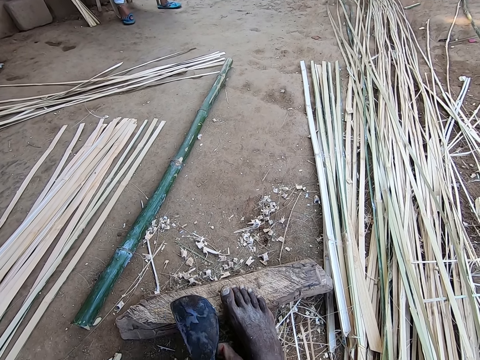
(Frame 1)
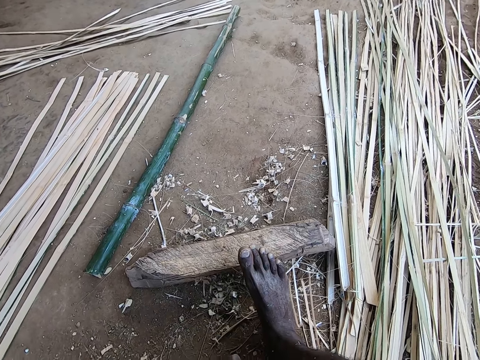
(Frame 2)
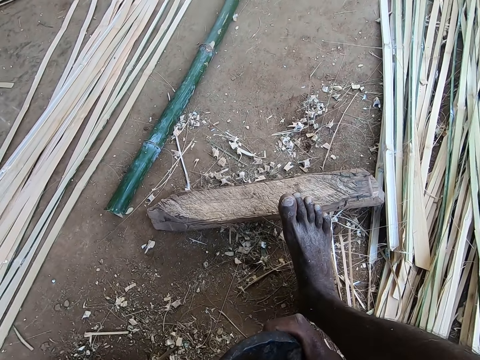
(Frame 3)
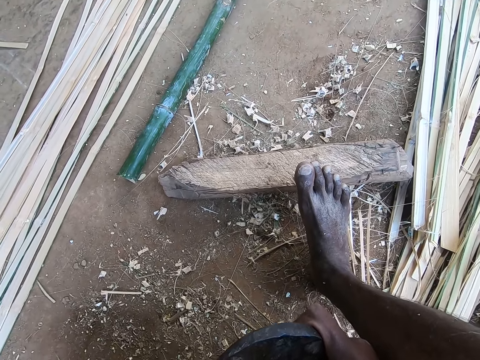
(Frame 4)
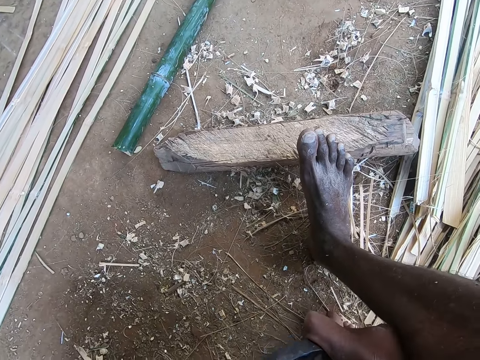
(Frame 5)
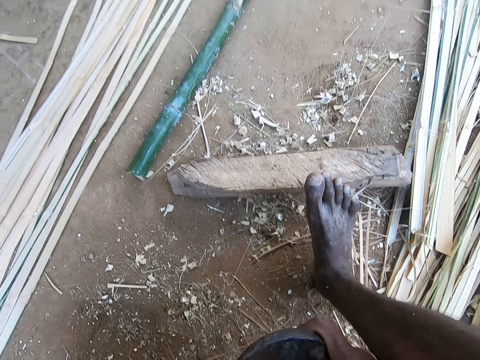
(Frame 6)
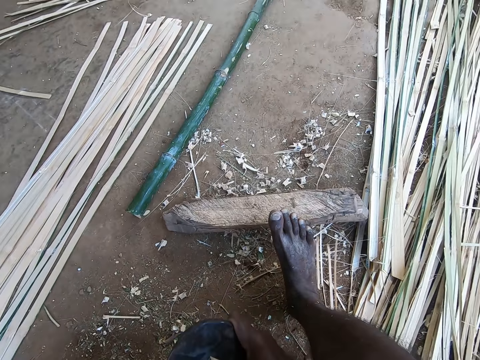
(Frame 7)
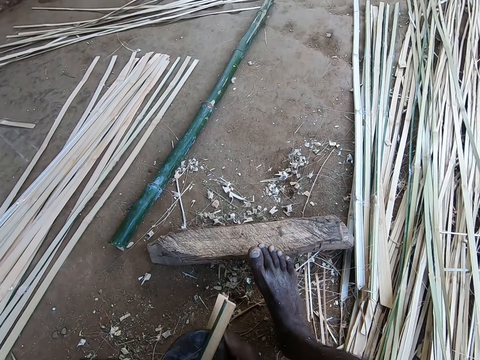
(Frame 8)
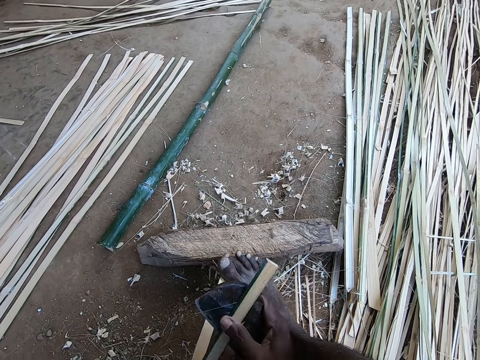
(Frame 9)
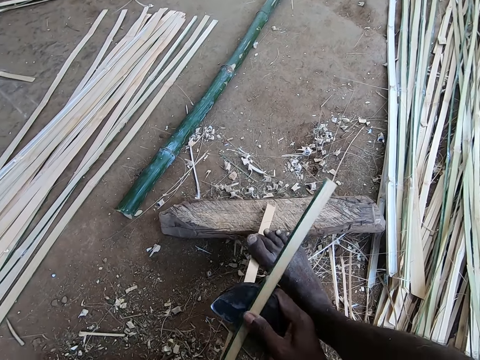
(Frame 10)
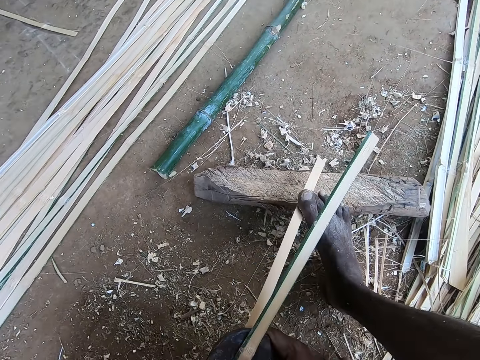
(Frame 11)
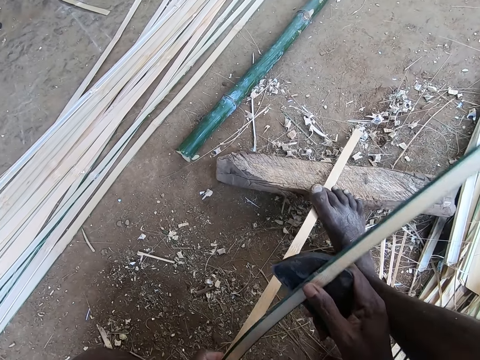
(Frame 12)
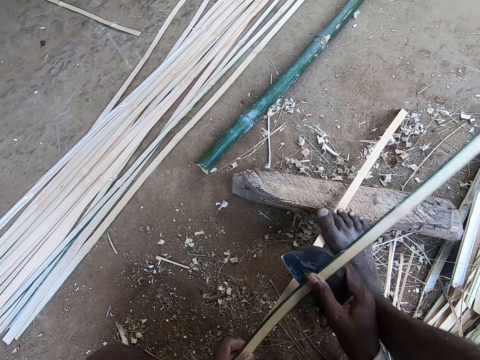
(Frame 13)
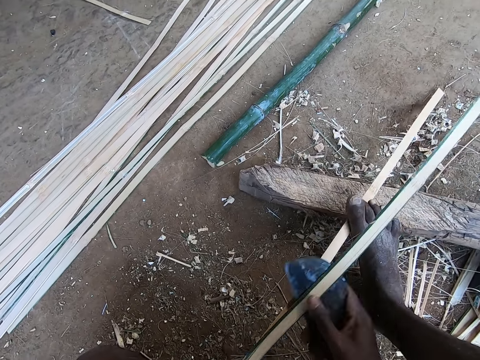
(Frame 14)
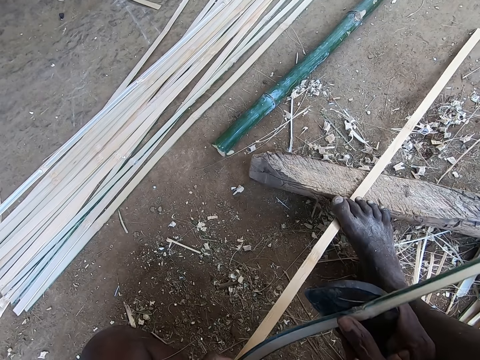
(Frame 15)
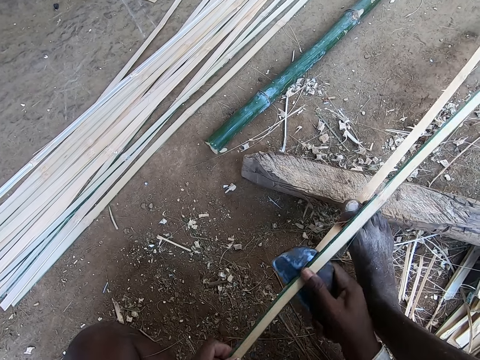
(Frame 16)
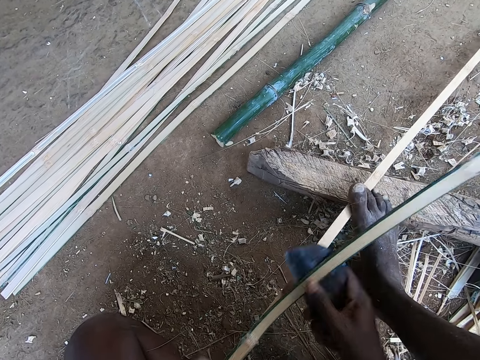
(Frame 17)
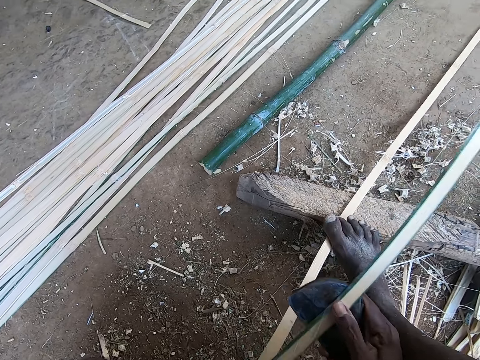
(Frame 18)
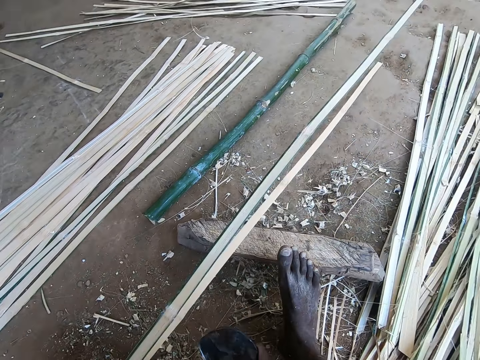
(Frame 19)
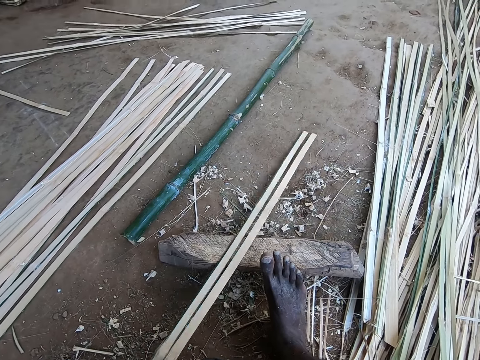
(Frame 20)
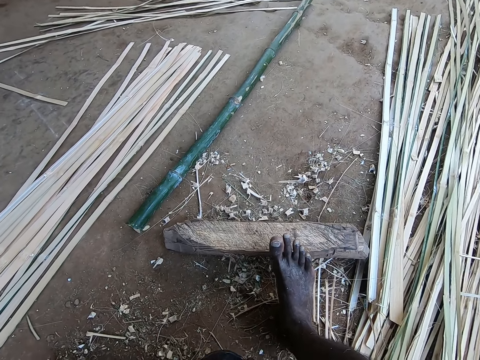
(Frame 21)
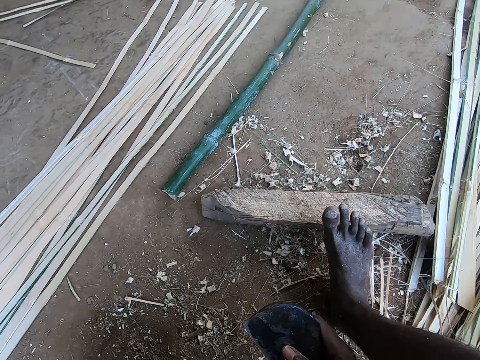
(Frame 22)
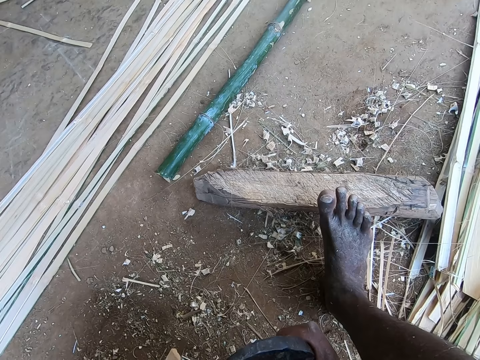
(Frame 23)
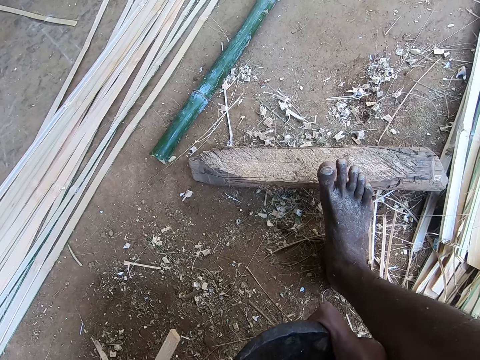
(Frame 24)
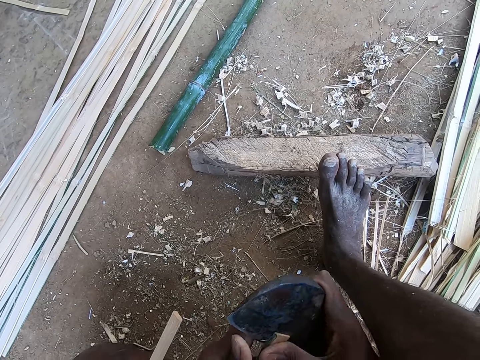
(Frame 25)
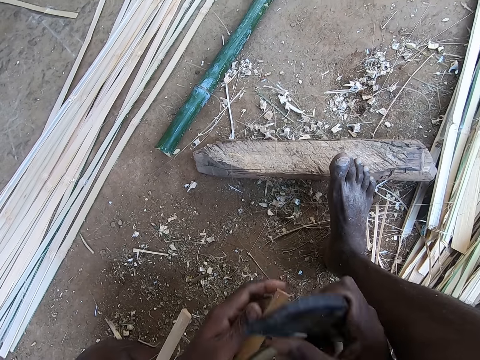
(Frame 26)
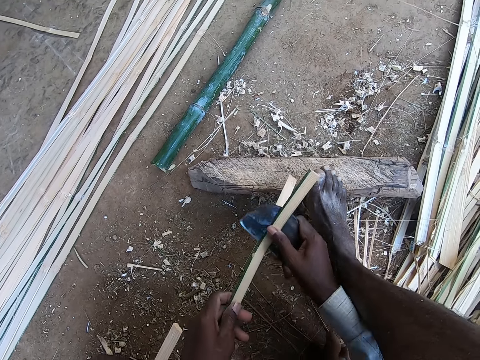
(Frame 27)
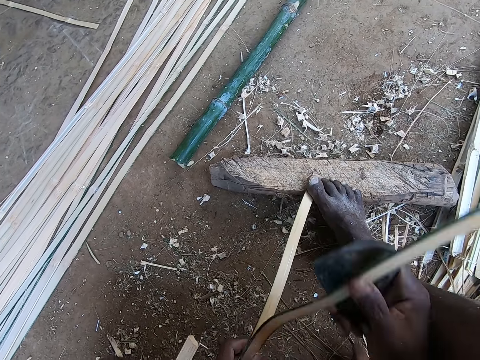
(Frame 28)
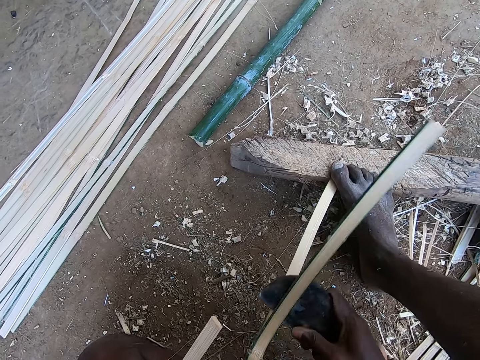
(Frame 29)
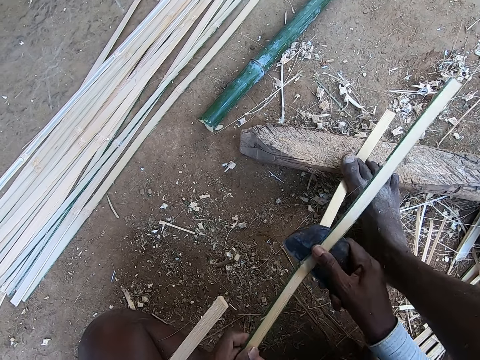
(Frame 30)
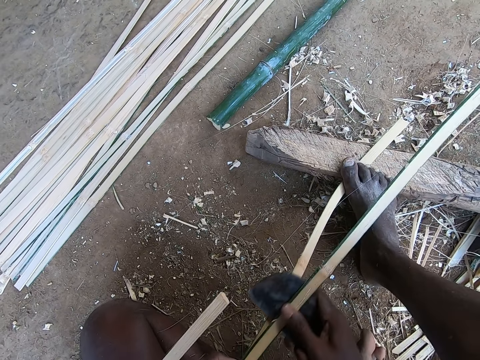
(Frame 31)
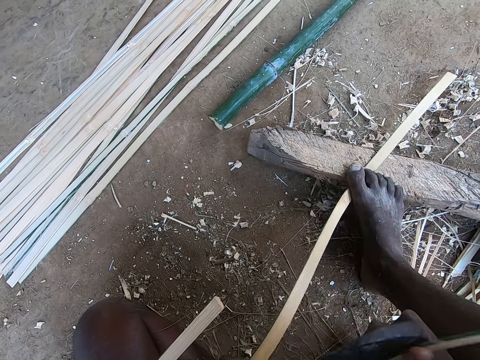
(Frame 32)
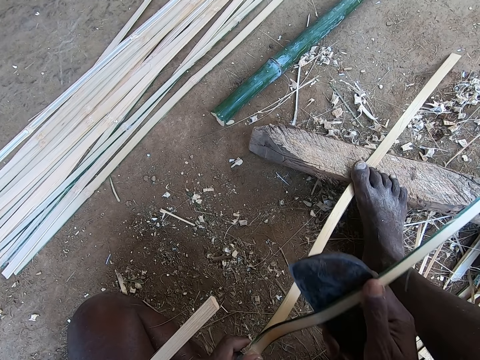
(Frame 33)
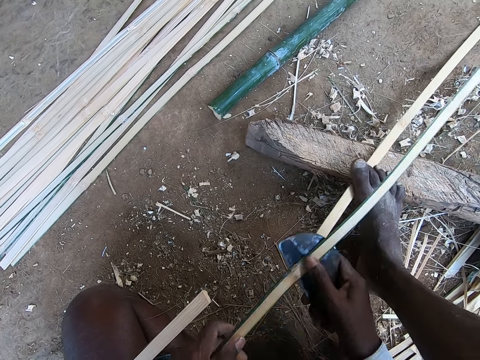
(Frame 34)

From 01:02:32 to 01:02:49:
The camera wearer picks up the cane knife on the wood on the ground with his right hand. He peels the bamboo strip or stick in his left hand with the cane knife in his right hand. He cuts the bamboo stick. He steps on the bamboo stick and cuts the bamboo stick. He peels the bamboo strip in his left hand with the cane knife in his right hand. He cuts the bamboo stick.

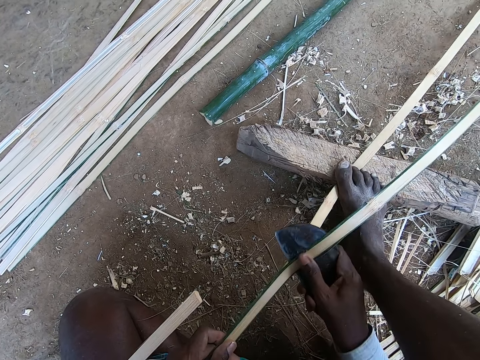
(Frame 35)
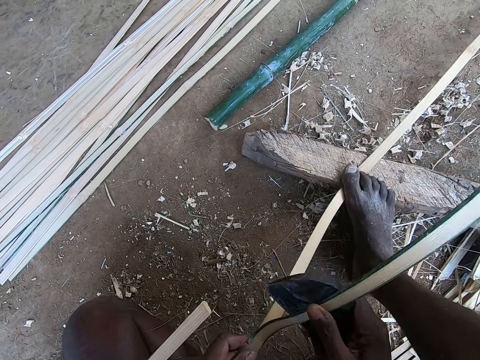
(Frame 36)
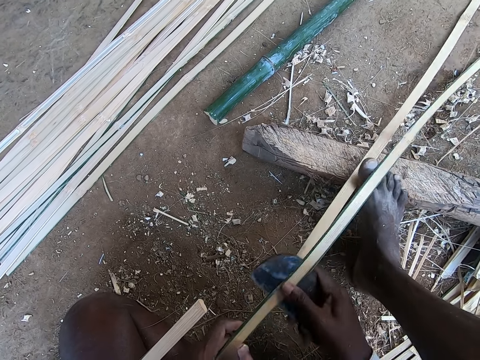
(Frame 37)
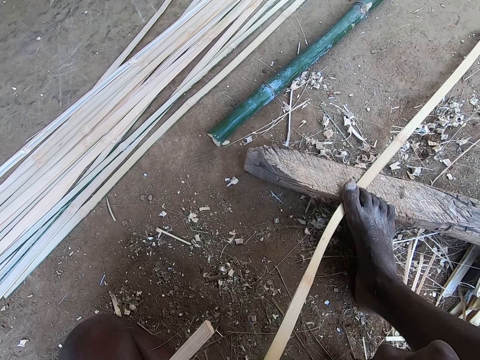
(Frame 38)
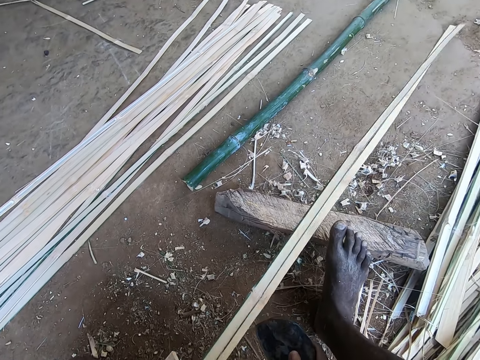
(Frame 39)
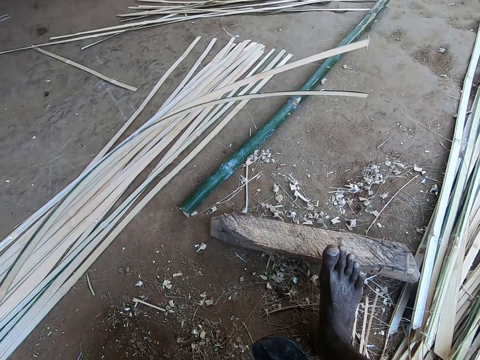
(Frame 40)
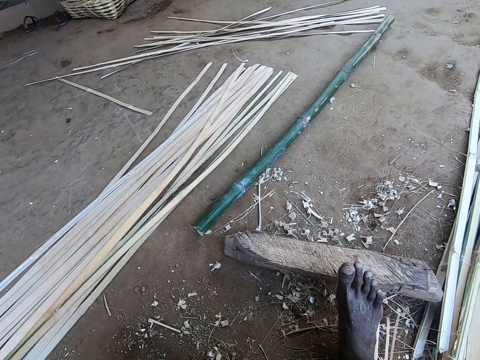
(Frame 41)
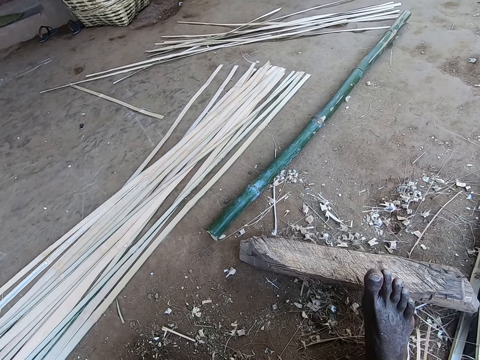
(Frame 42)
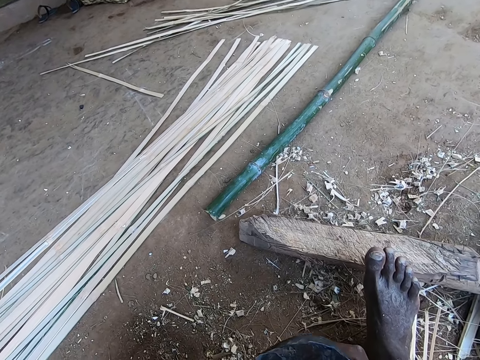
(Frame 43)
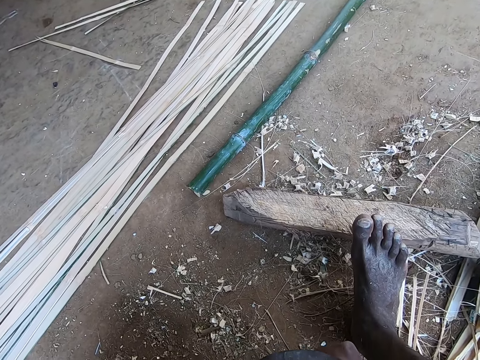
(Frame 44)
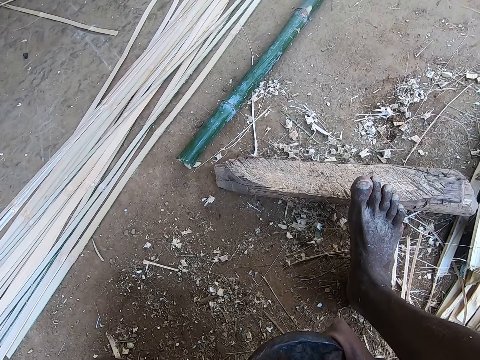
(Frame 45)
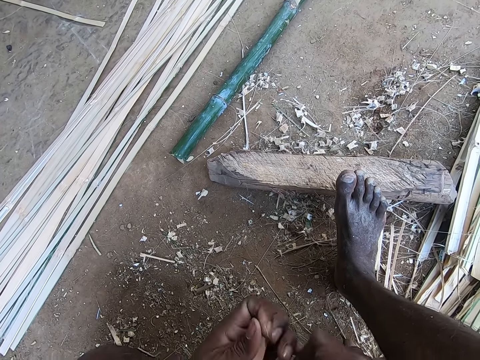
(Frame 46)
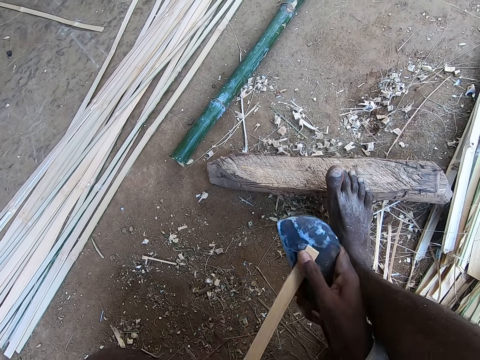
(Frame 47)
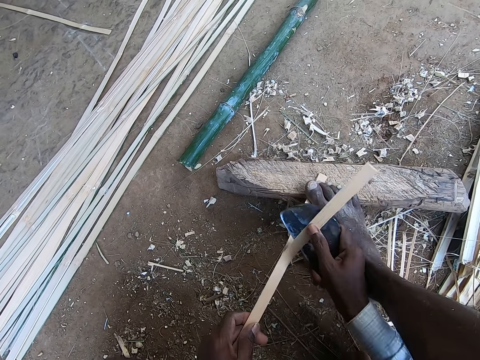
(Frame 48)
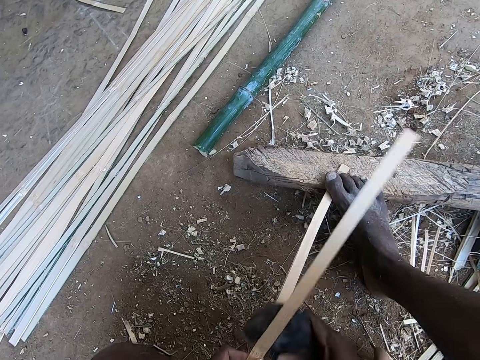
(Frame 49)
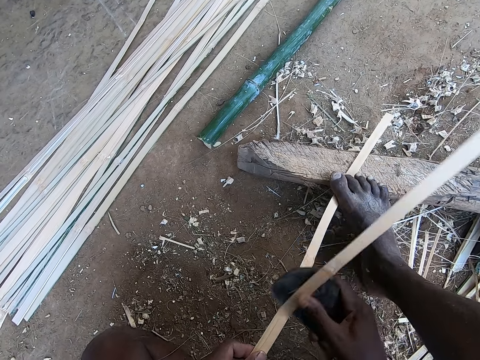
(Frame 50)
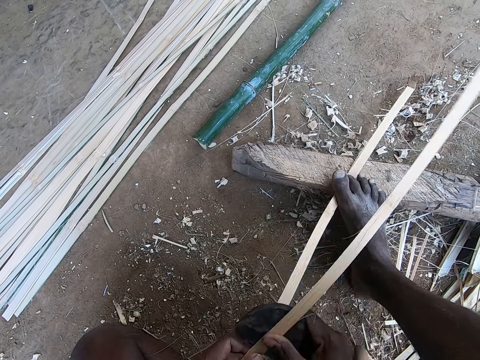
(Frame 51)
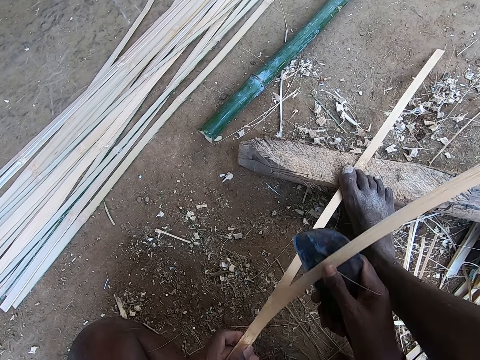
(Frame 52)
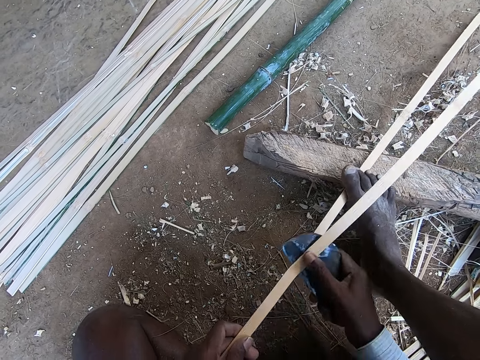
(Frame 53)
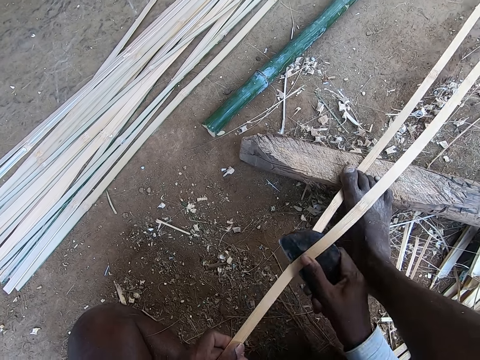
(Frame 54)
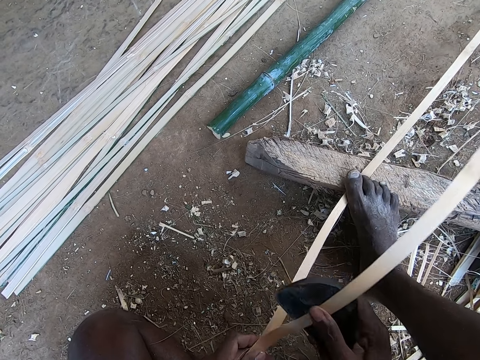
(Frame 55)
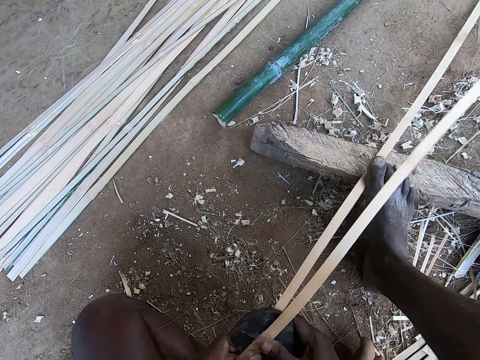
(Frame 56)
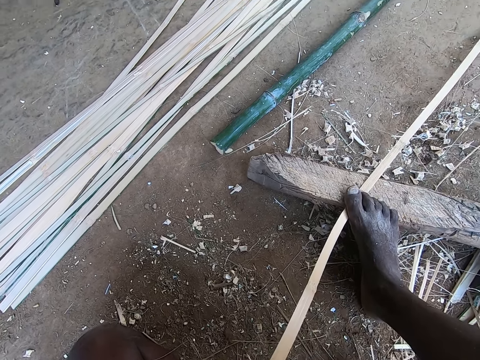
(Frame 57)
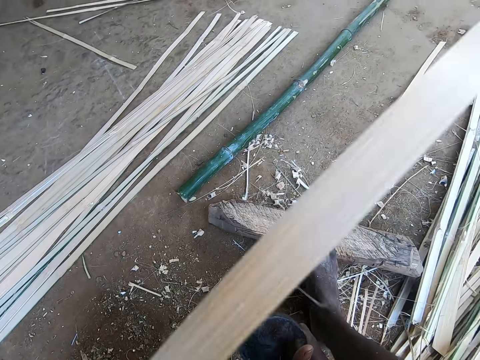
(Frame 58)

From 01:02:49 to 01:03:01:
The camera wearer drops the bamboo strip or stick on the ground with his left hand. He peels the bamboo strip in his left hand with the cane knife in his right hand. He cuts the bamboo stick and steps on the bamboo stick.
